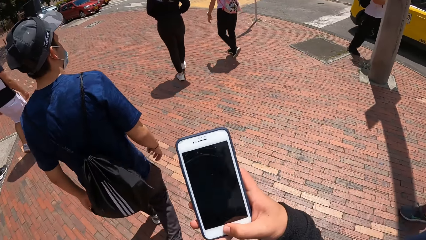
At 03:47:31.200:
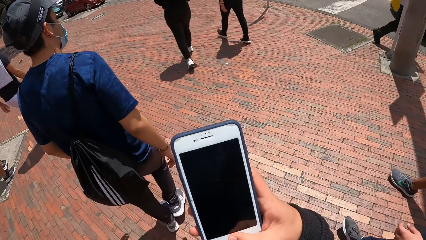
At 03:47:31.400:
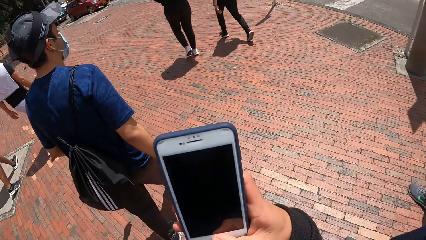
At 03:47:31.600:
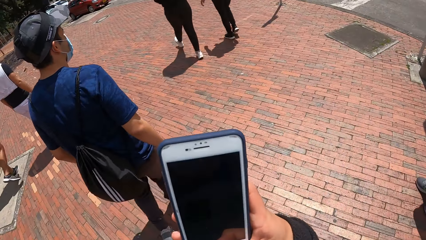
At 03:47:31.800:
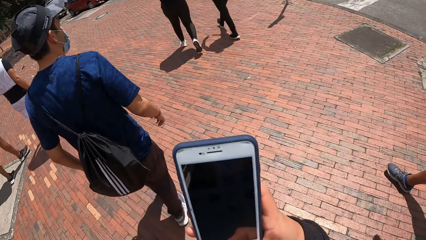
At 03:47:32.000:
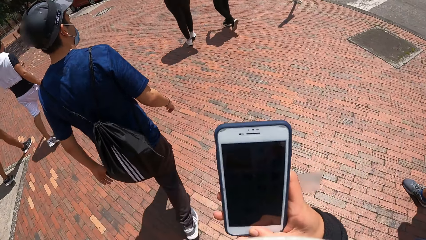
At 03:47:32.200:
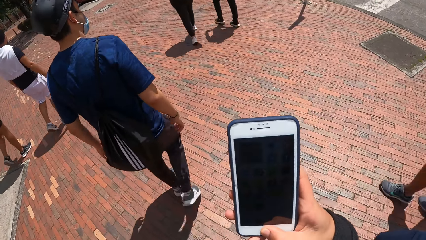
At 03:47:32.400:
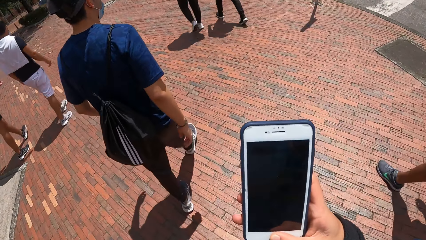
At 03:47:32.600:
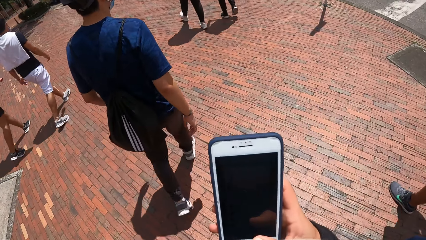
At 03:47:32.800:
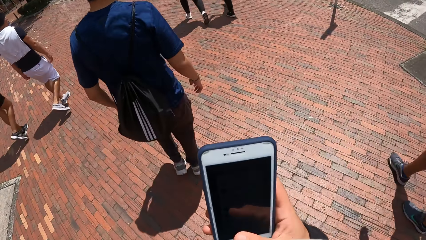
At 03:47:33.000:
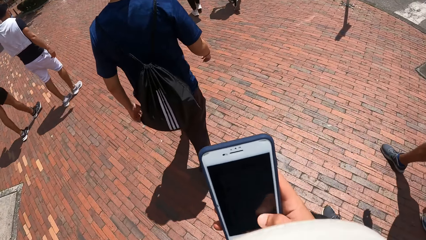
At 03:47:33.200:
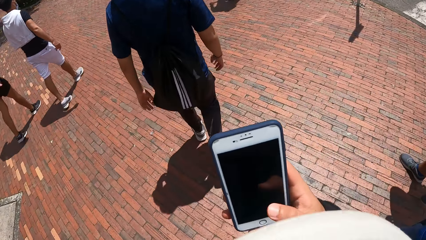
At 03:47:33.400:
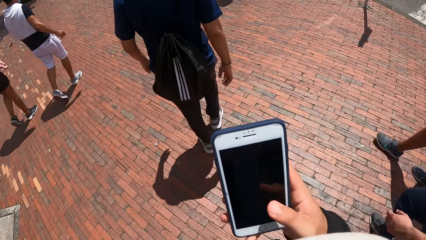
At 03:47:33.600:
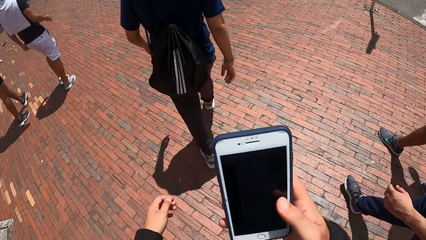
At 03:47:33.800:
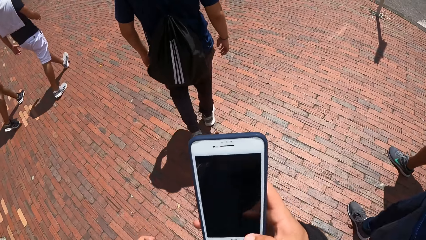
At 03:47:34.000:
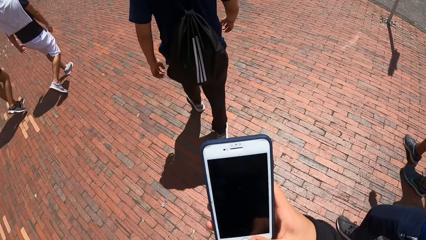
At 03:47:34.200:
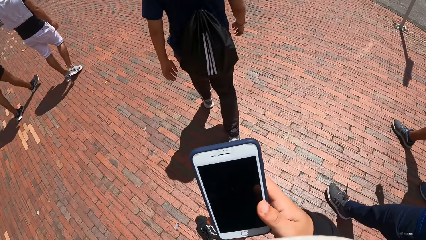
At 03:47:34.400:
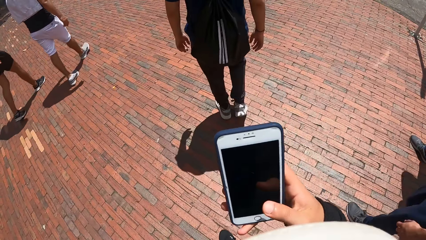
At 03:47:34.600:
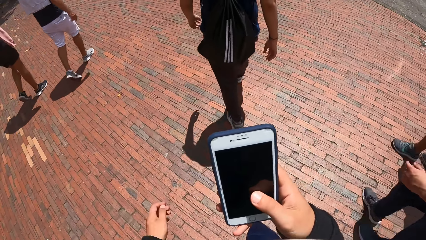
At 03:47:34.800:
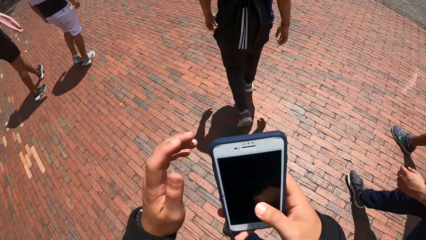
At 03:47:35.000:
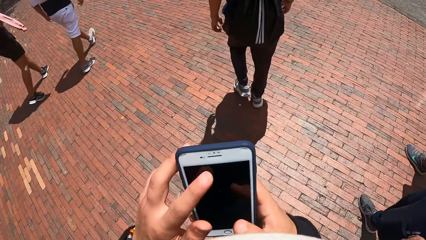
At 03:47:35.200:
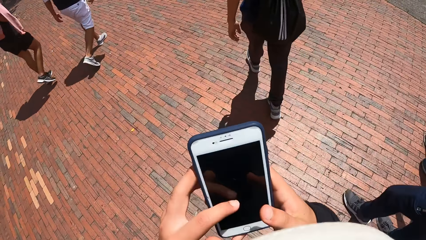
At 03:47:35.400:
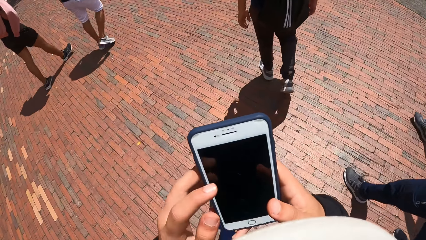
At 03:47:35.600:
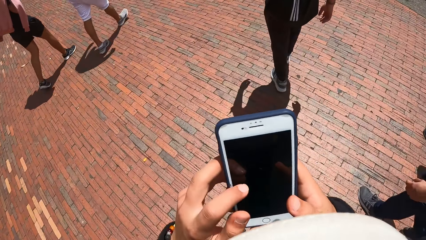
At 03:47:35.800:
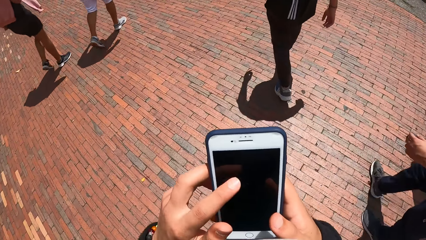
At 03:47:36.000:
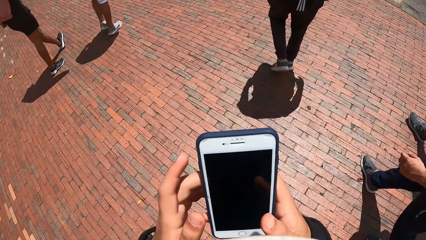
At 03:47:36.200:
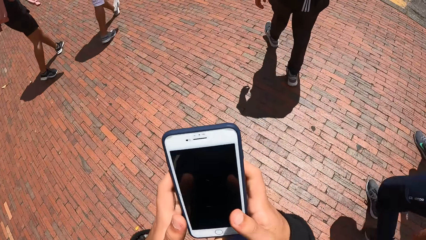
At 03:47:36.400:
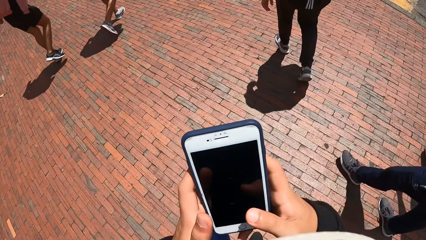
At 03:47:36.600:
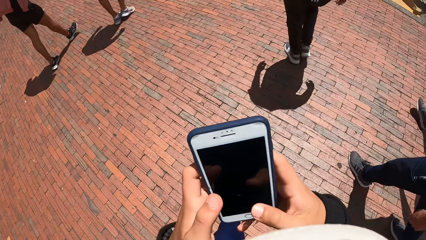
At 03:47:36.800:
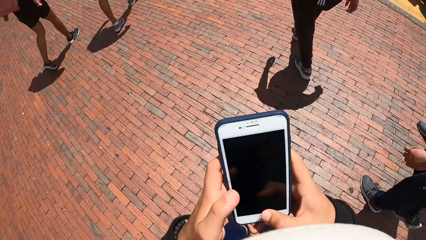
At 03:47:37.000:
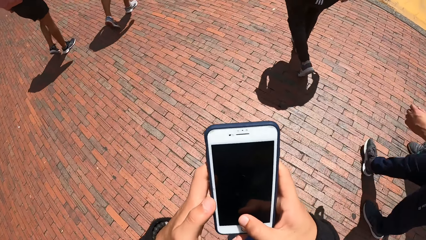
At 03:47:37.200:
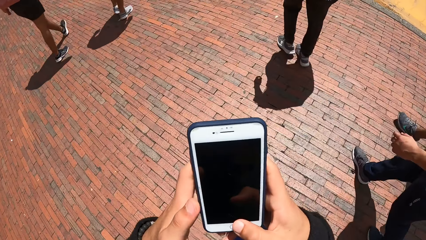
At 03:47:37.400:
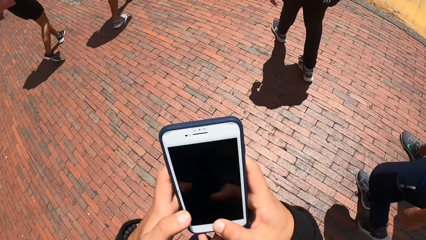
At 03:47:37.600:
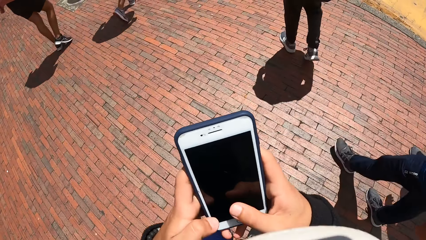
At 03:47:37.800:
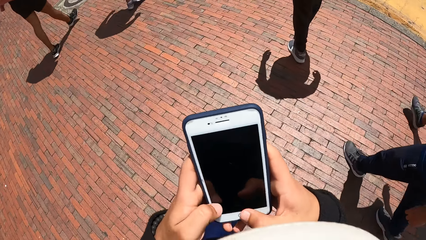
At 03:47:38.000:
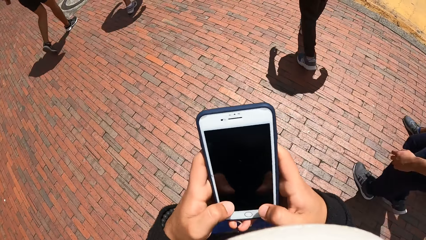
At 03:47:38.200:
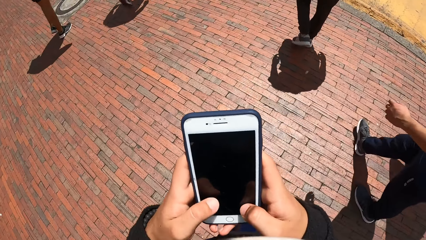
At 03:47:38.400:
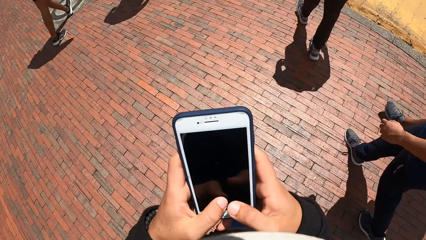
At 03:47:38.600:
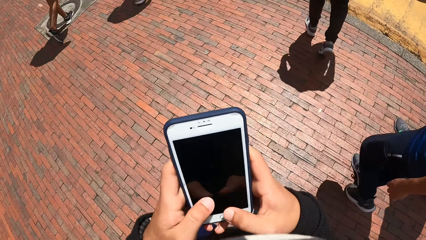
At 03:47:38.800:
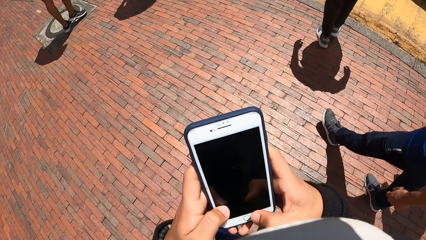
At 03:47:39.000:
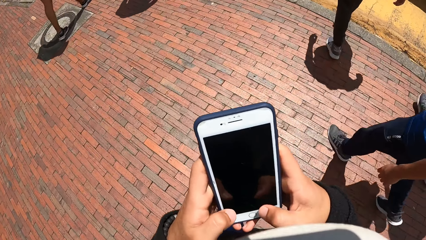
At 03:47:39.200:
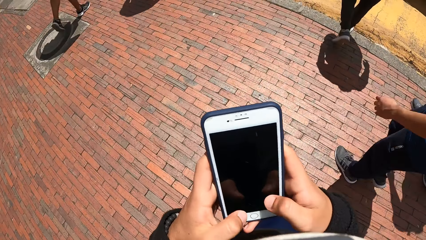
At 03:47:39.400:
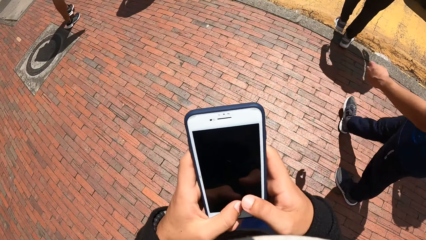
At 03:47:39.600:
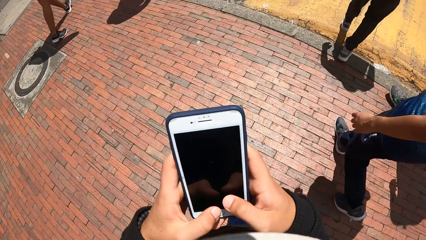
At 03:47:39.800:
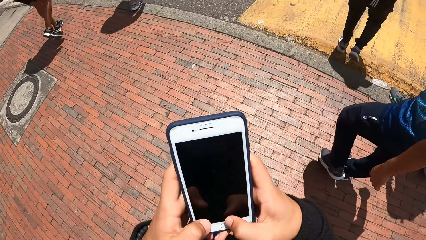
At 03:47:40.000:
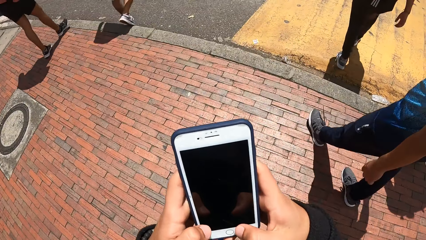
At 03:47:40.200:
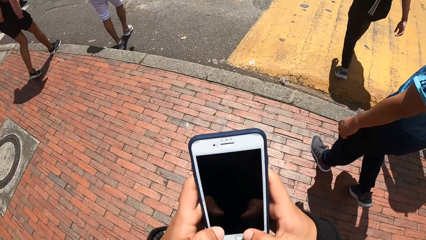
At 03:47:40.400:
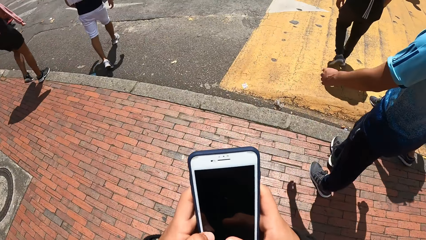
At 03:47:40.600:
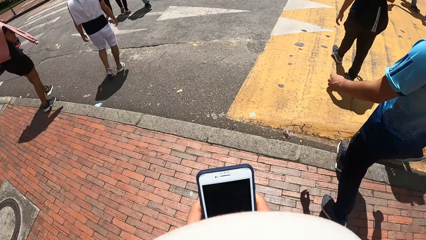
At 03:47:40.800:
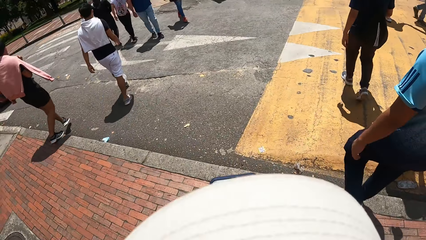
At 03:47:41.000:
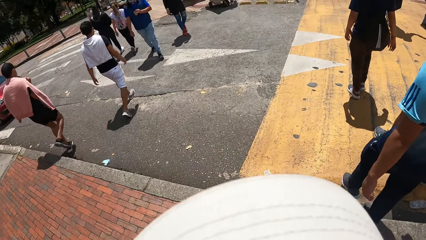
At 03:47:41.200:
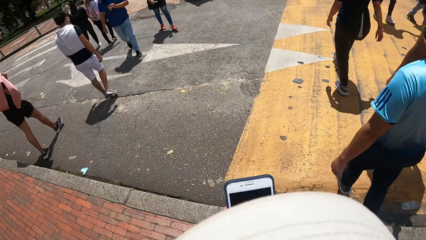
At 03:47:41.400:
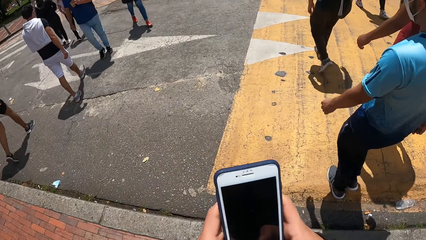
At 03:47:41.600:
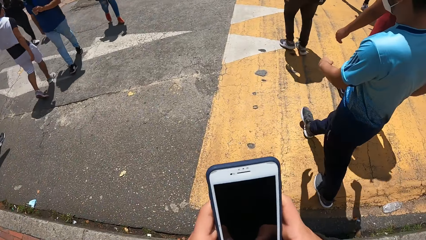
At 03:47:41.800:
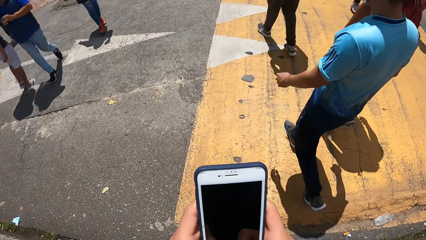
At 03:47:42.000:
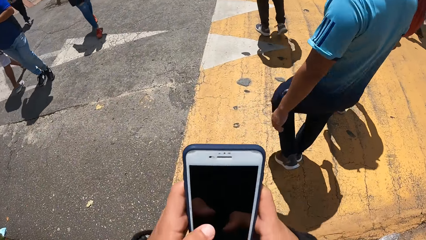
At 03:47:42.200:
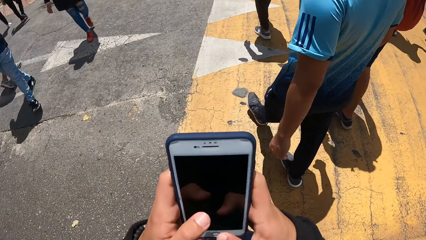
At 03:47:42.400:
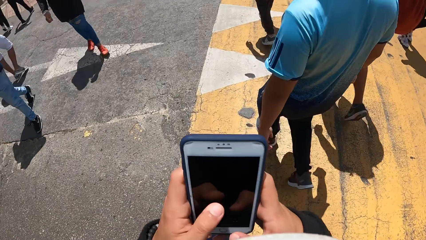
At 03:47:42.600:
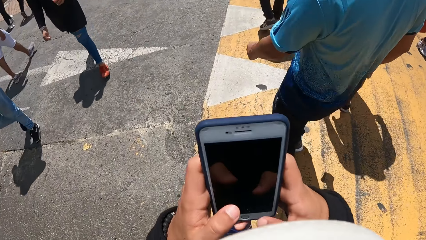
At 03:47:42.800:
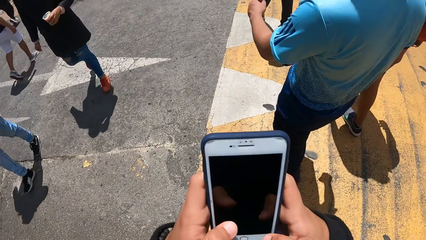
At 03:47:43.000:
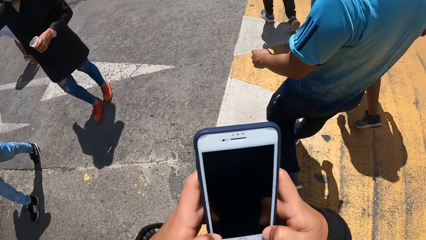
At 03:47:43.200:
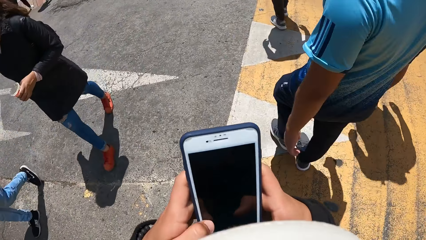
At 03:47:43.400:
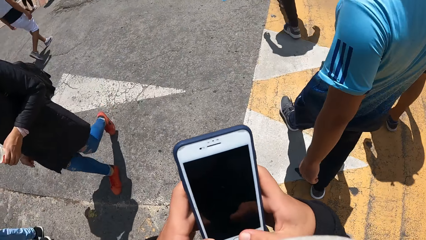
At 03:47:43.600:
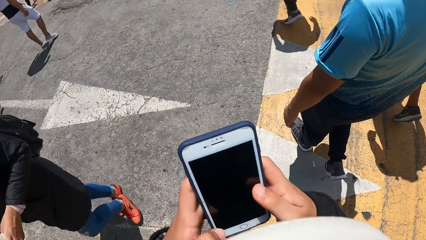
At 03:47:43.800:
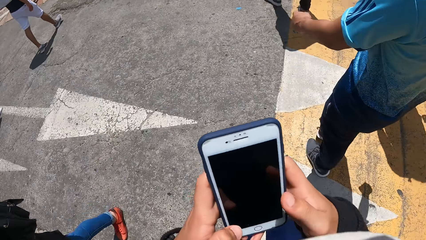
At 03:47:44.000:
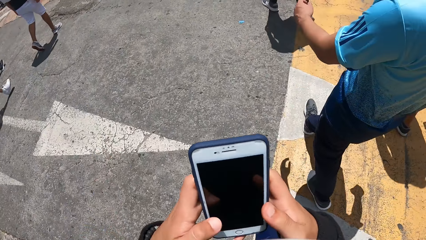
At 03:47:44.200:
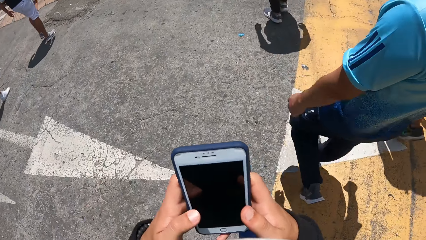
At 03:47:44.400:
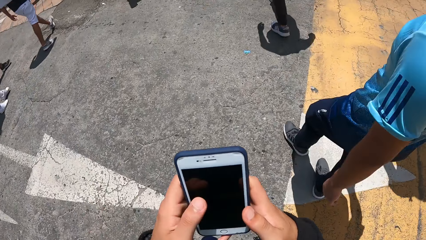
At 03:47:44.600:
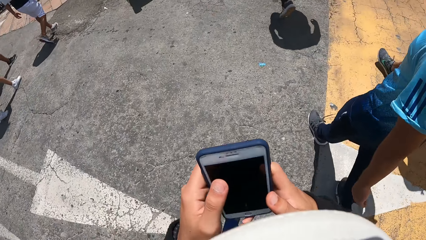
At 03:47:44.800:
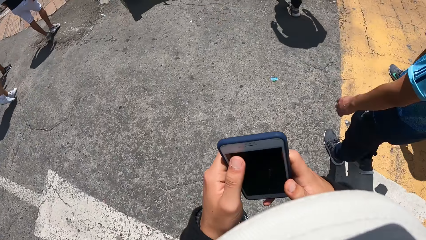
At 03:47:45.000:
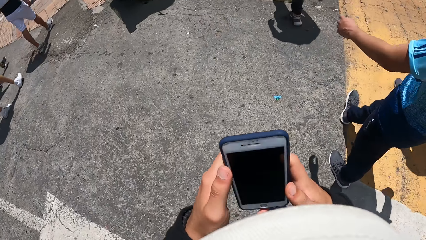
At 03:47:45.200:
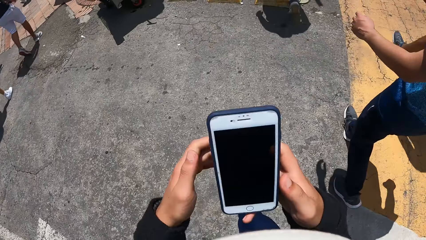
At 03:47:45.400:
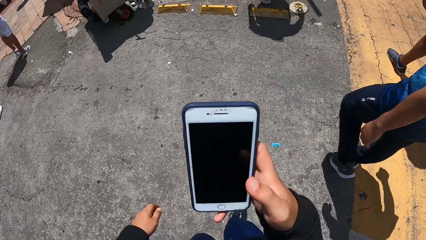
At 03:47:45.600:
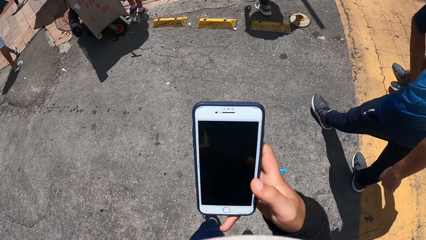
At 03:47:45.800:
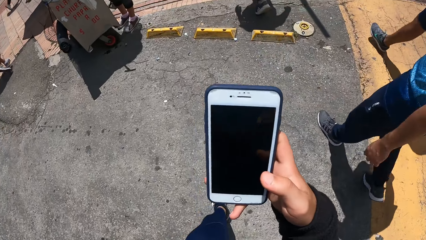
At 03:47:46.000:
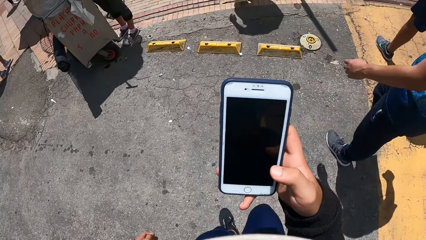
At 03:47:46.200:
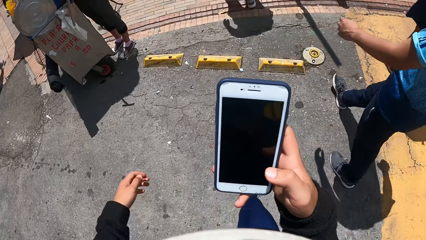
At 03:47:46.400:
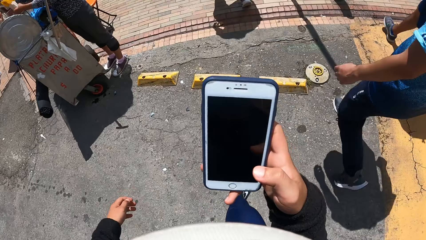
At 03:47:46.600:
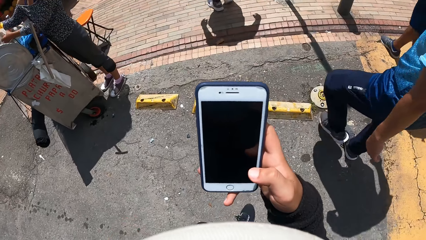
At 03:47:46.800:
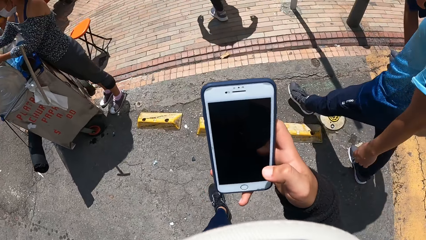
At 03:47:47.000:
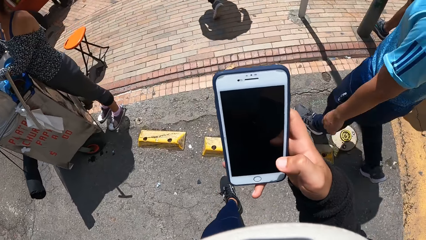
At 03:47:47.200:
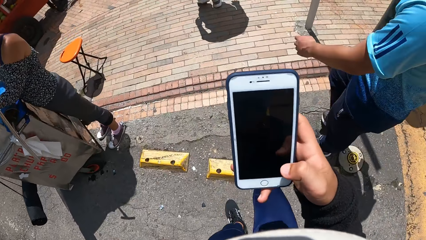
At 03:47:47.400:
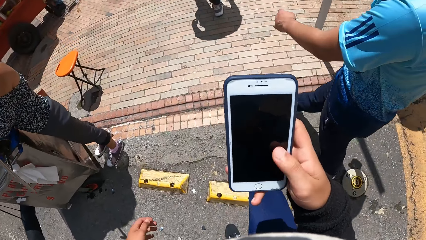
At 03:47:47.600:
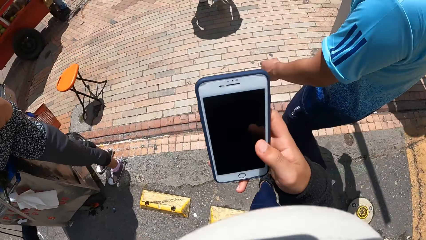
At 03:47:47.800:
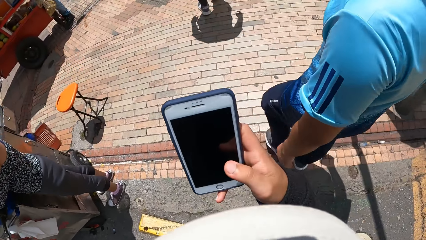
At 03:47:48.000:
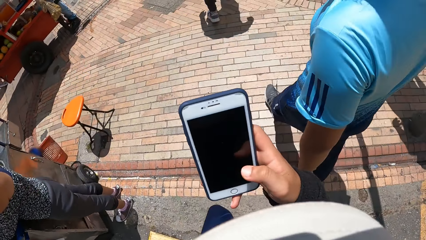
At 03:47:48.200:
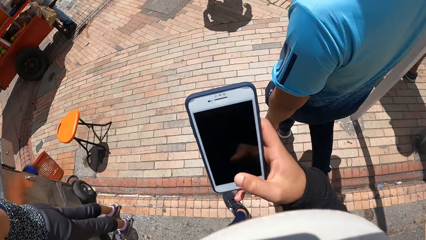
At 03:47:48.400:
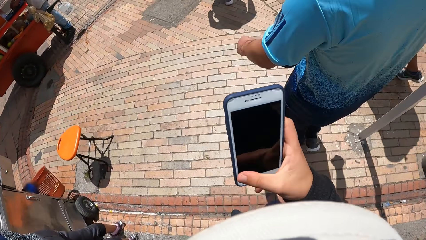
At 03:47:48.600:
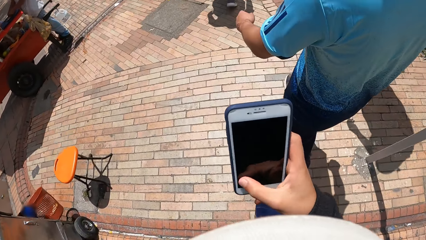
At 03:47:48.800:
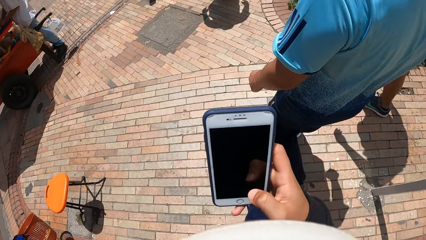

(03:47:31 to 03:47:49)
The camera wearer operates the phone with his hands. He walks on a sidewalk. He operates the mobile phone.
